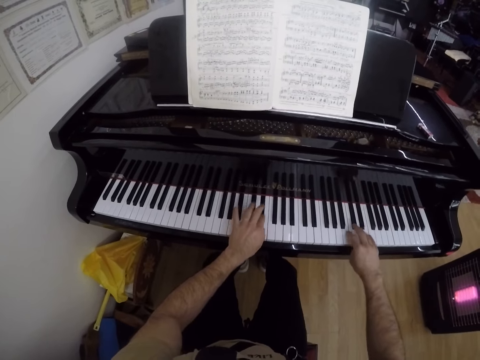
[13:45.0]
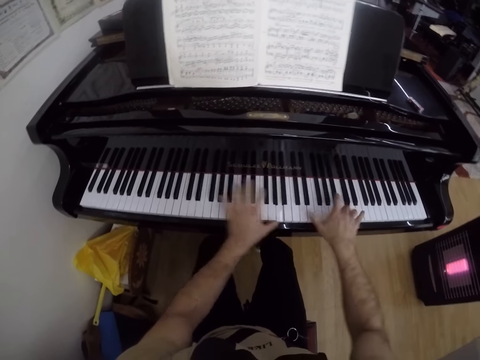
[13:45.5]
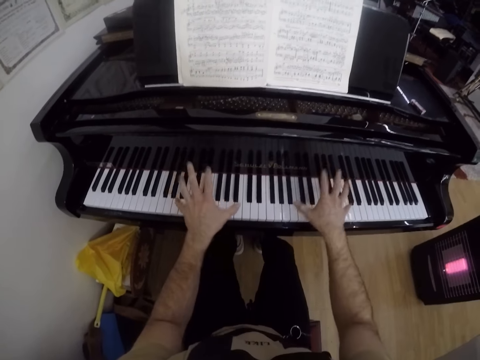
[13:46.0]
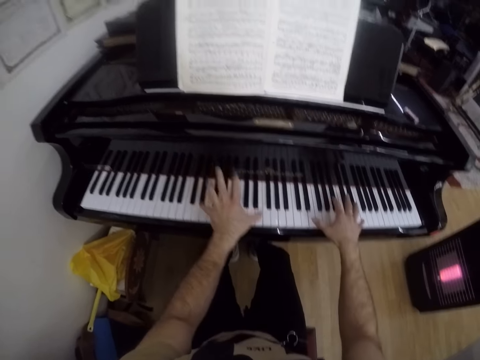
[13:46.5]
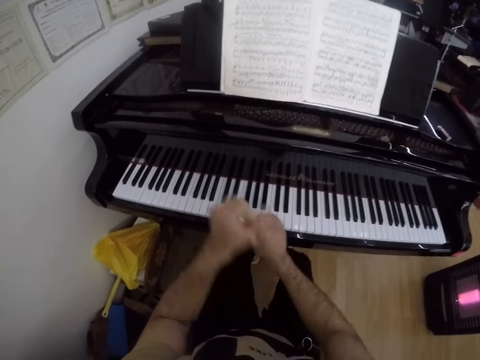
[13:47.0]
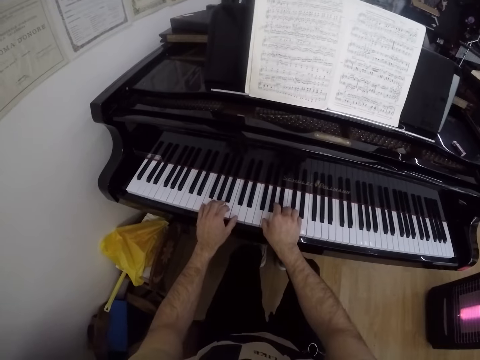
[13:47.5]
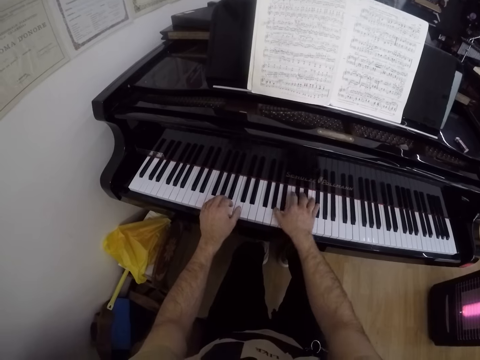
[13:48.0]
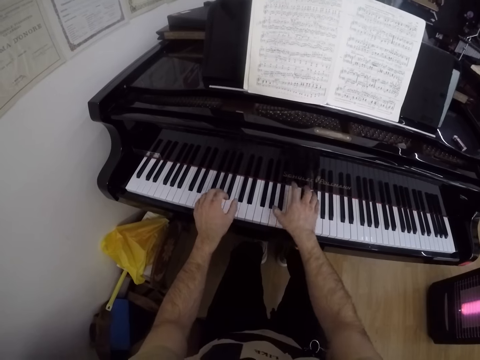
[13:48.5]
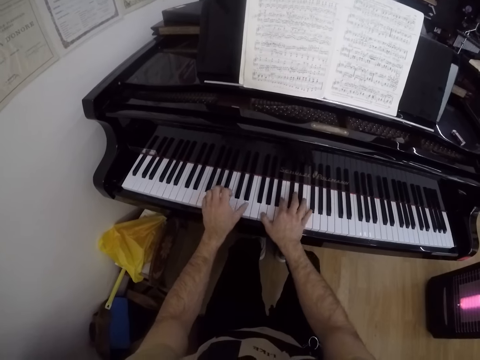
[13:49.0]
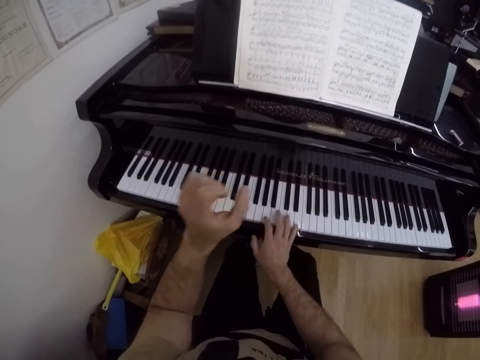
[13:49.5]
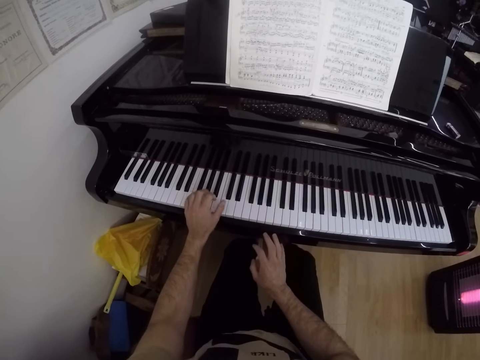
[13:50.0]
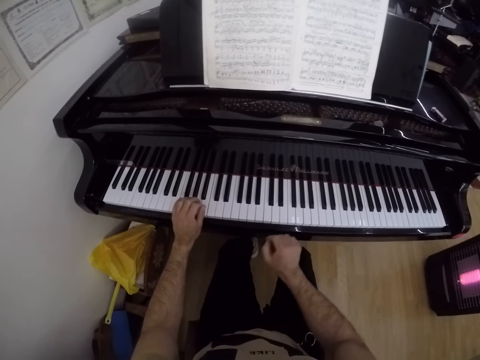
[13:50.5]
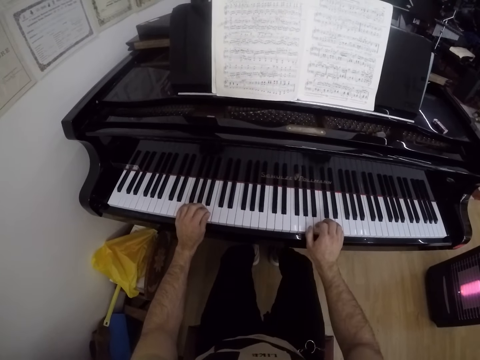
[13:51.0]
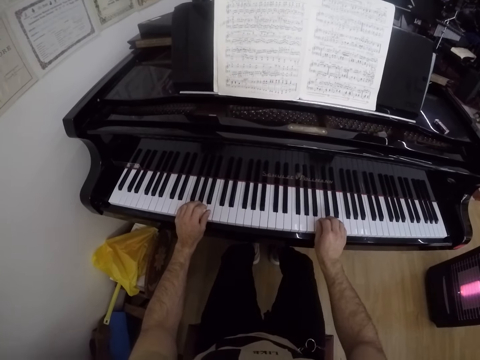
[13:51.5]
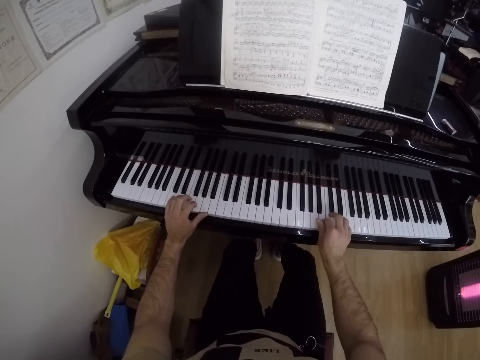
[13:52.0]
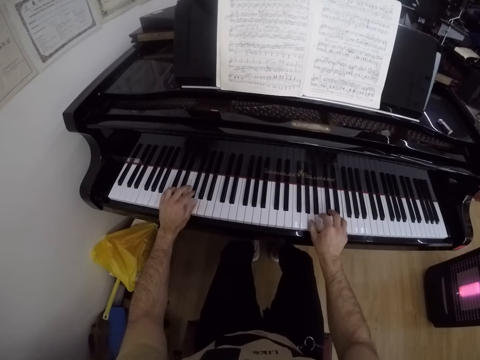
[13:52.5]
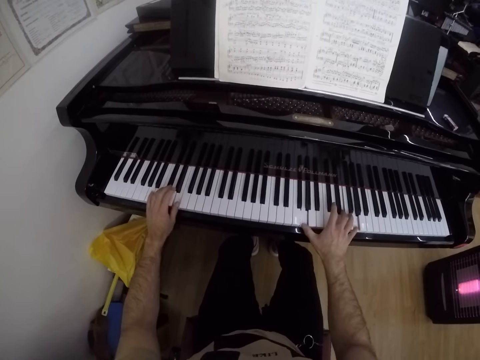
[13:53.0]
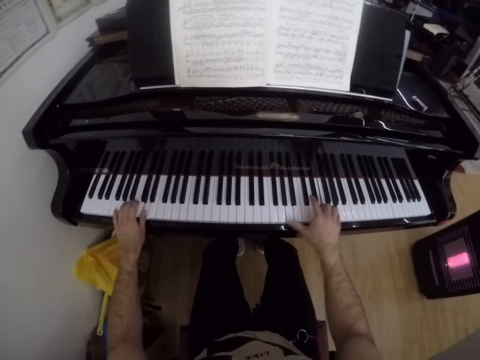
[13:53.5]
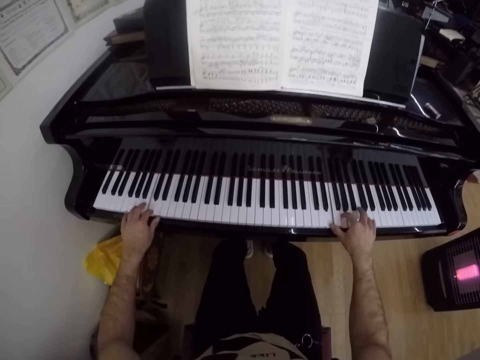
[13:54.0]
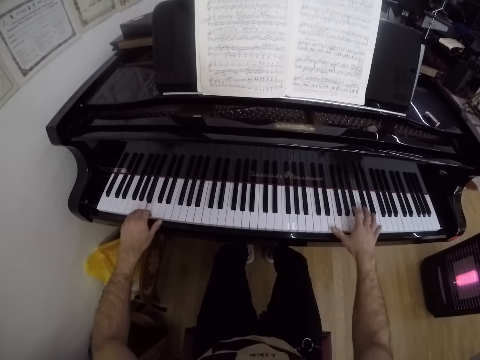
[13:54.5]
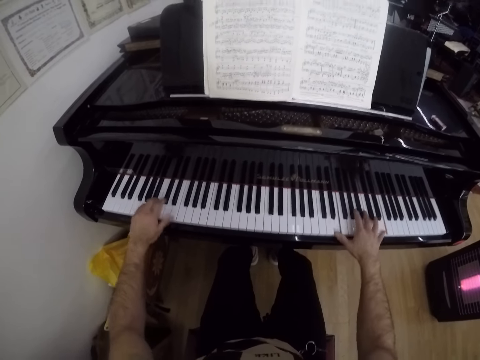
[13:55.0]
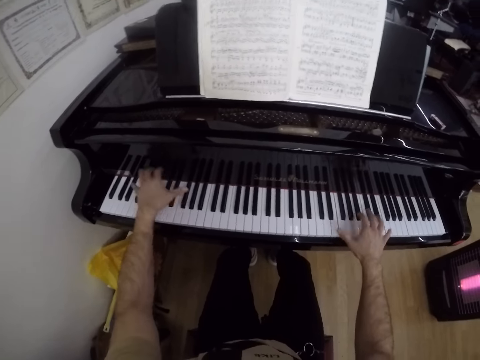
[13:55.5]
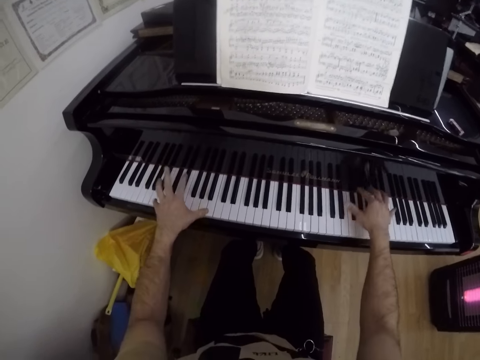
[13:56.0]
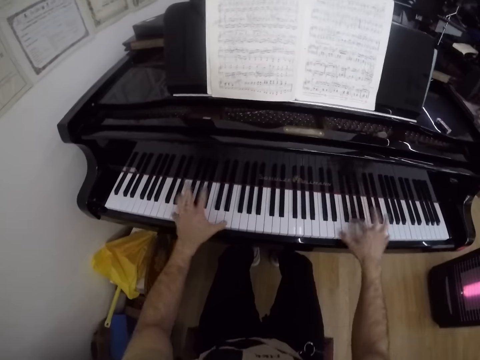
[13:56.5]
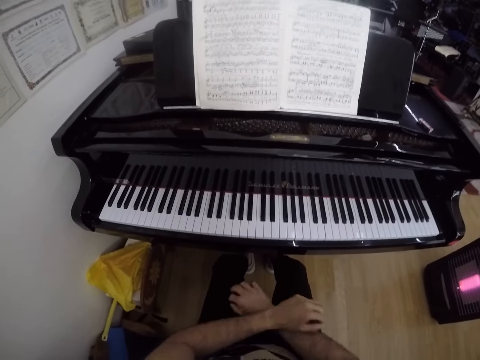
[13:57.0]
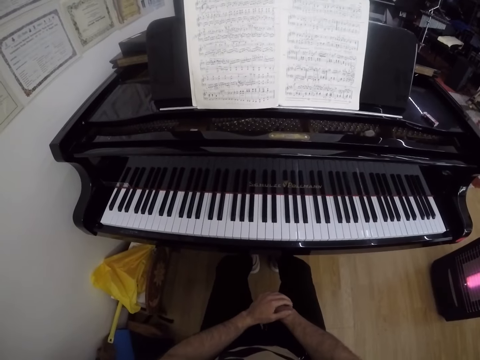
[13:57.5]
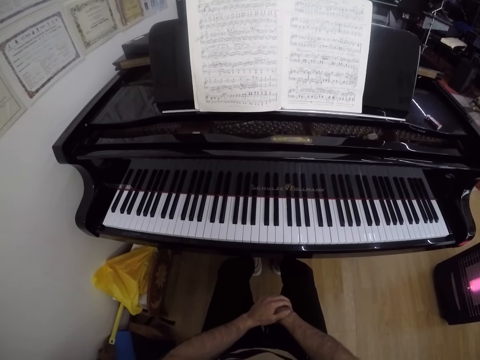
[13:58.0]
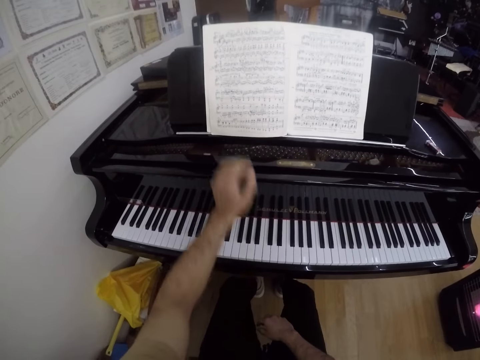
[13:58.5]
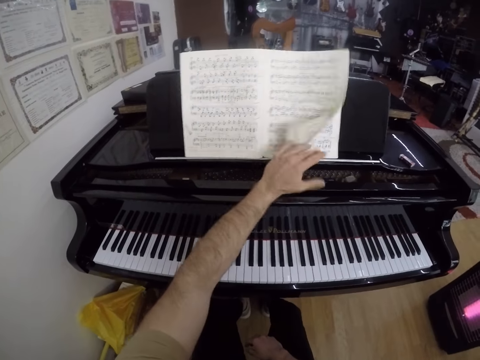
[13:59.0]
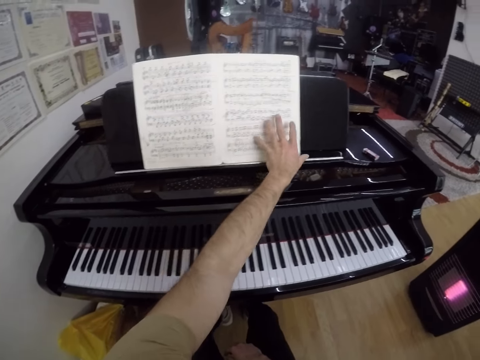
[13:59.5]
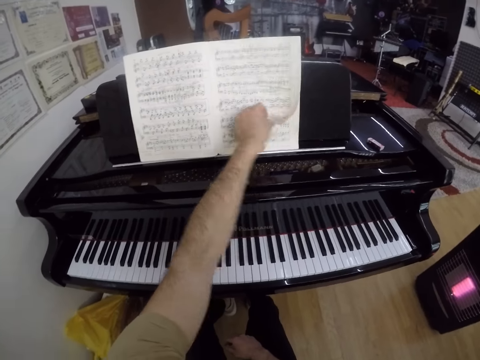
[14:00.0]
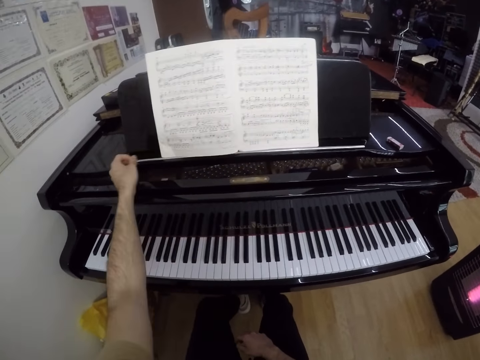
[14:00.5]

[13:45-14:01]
The camera wearer lifts both hands from the keyboard. He plays the keyboard with both hands. He lifts both hands from the keyboard. He plays the keyboard with both hands. He lifts both hands from the keyboard. He looks at the book. He opens the book page with his left hand.

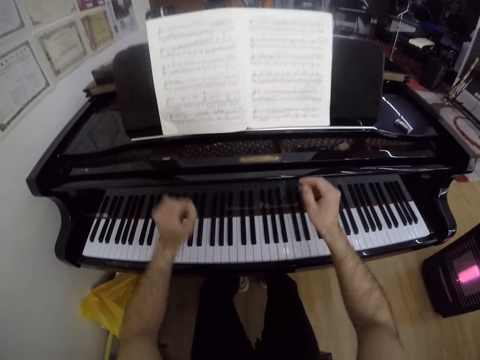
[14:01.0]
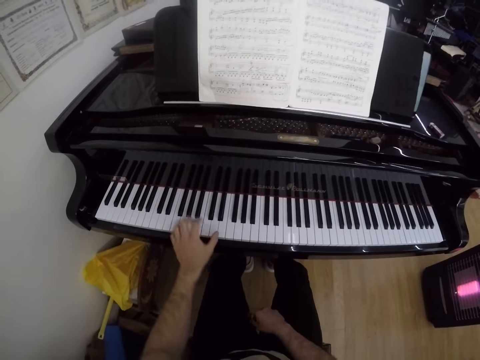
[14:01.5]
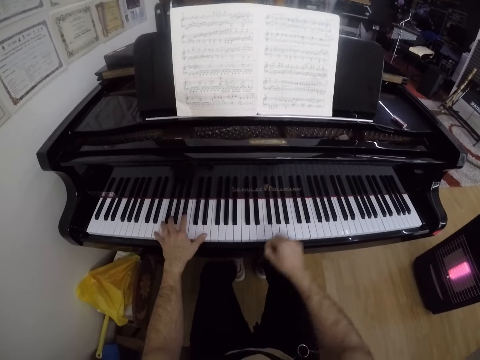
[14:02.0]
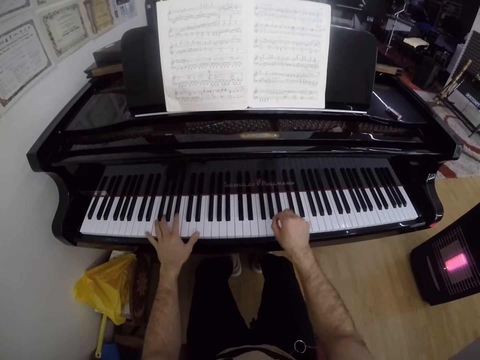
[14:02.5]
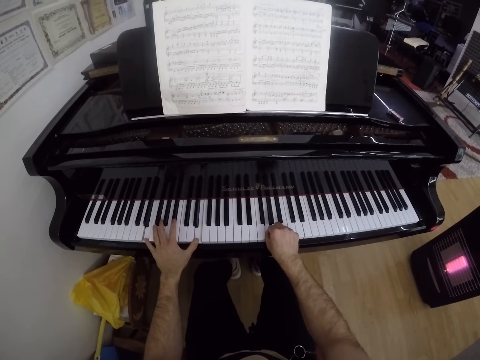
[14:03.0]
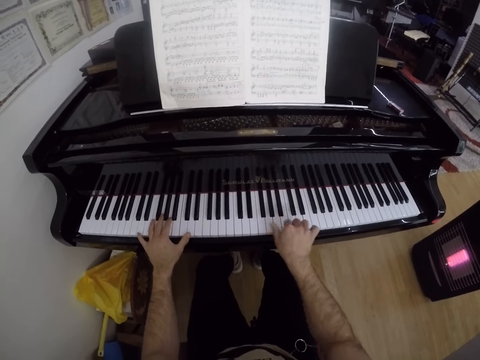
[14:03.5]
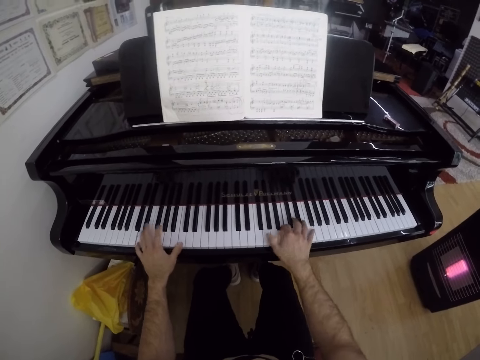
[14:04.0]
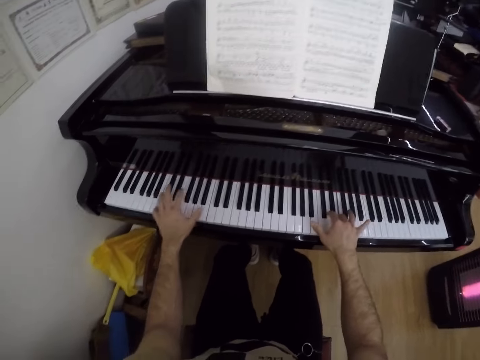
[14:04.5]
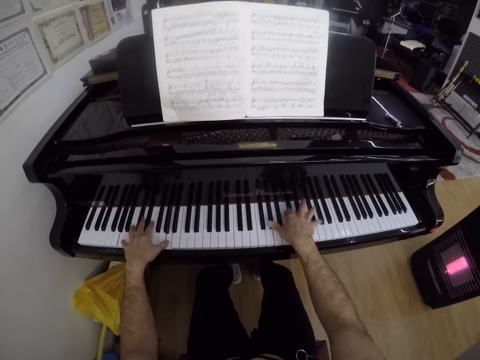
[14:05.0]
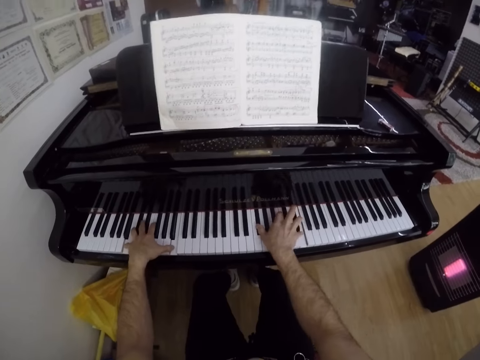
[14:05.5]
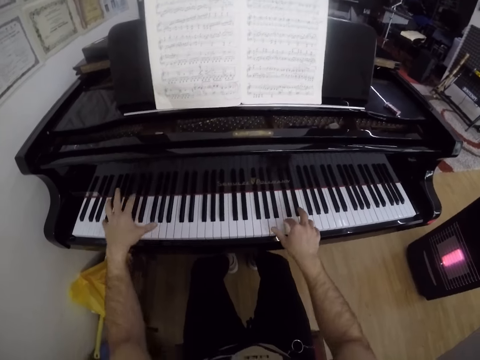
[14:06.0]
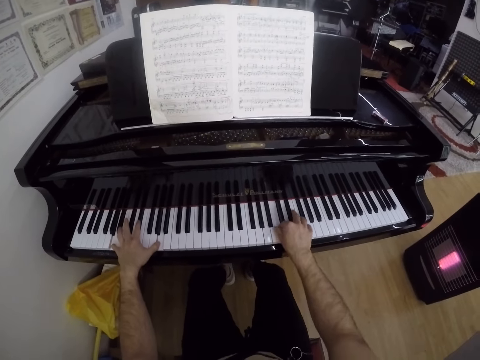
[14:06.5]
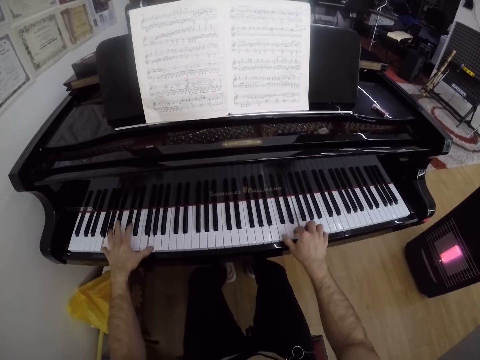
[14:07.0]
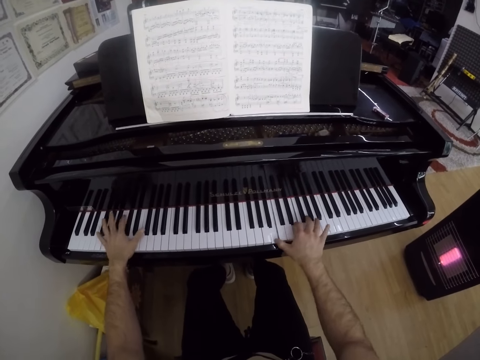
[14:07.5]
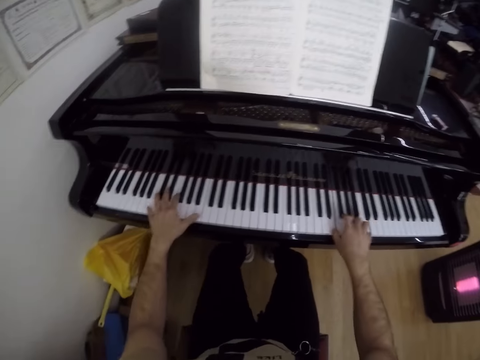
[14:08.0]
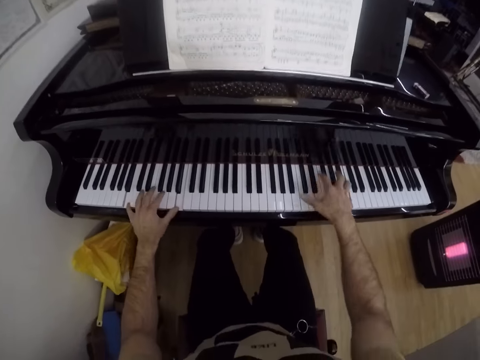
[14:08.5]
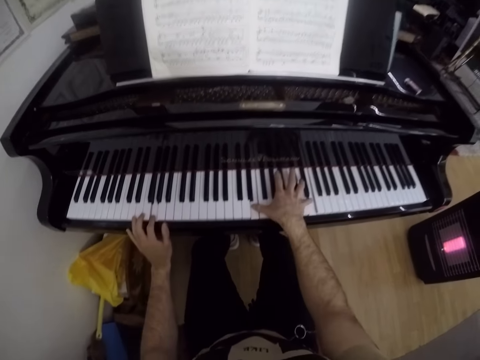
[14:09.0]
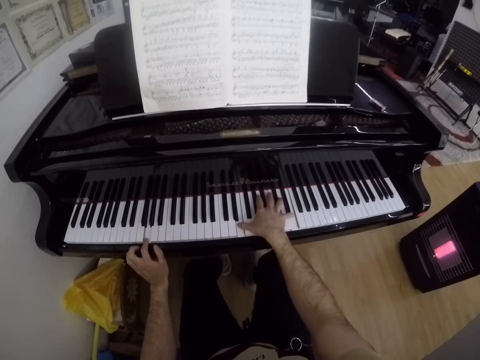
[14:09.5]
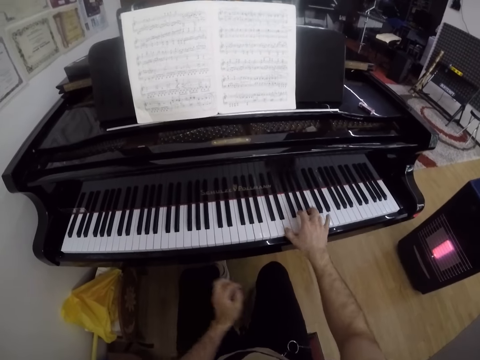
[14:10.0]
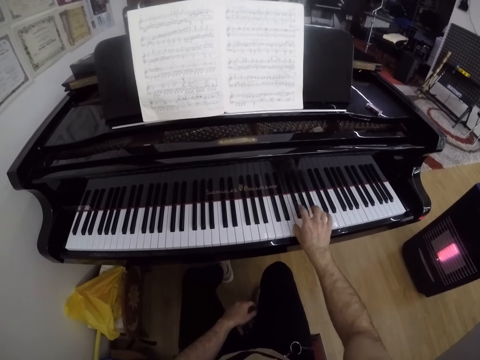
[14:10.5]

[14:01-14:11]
The camera wearer plays the keyboard with his left hand. He plays the keyboard with both hands.
